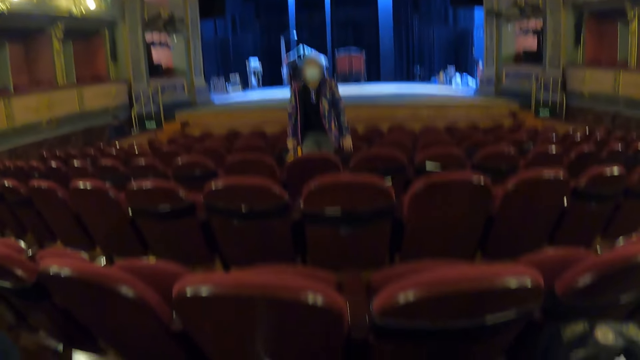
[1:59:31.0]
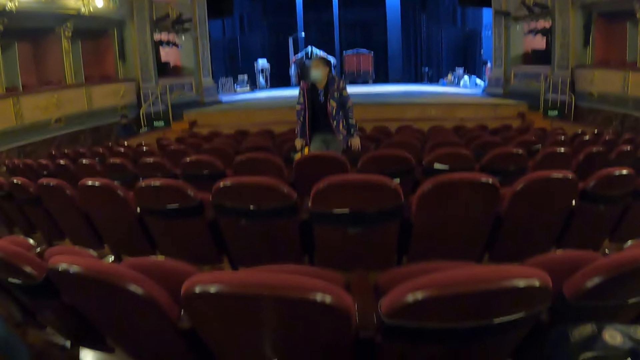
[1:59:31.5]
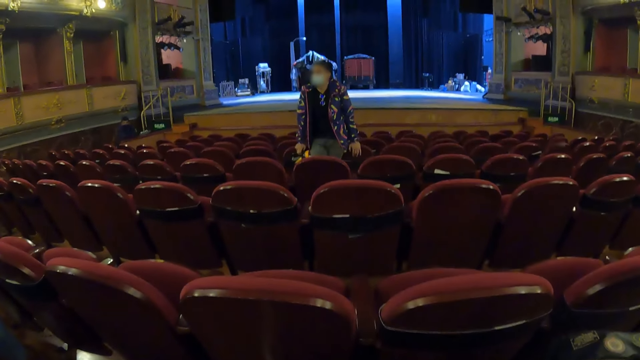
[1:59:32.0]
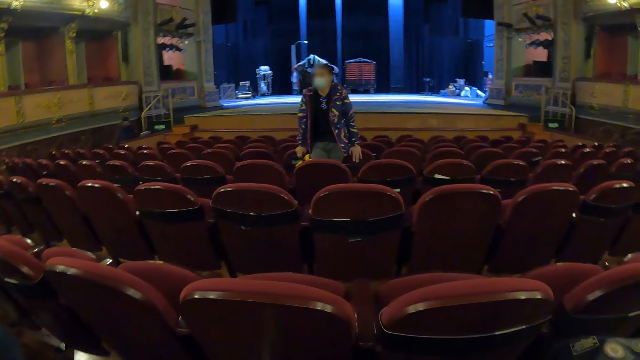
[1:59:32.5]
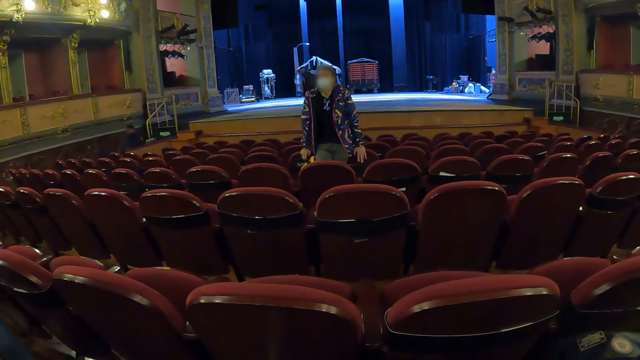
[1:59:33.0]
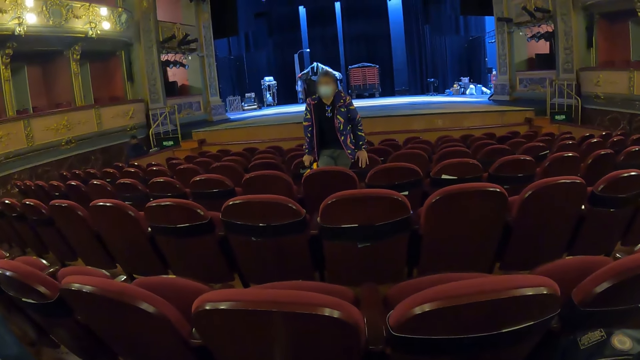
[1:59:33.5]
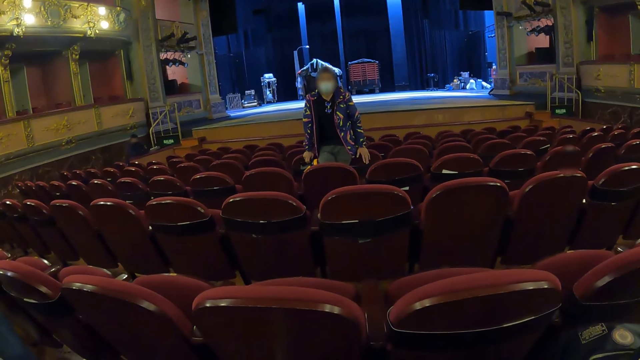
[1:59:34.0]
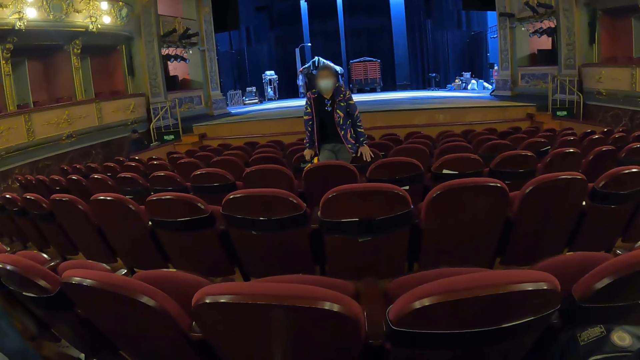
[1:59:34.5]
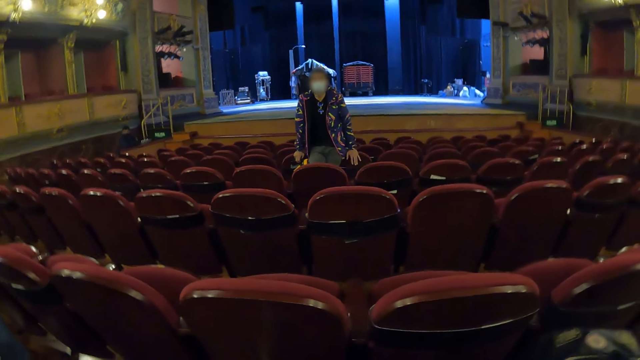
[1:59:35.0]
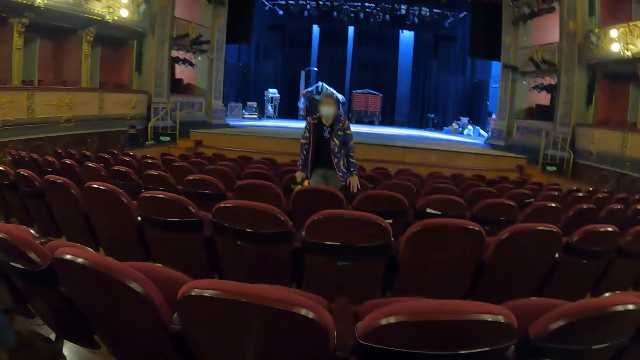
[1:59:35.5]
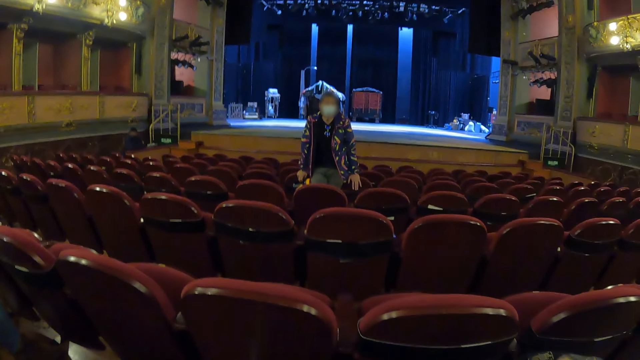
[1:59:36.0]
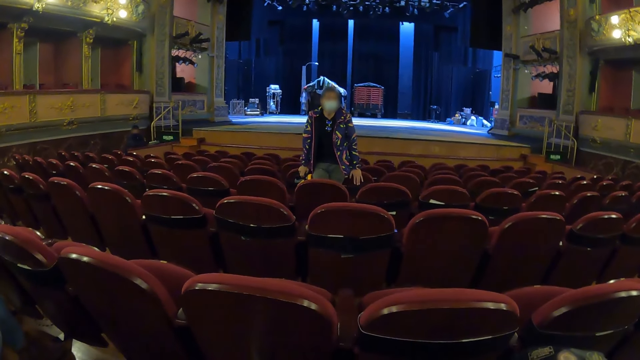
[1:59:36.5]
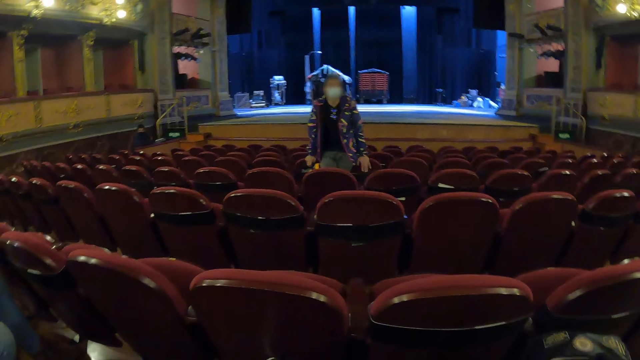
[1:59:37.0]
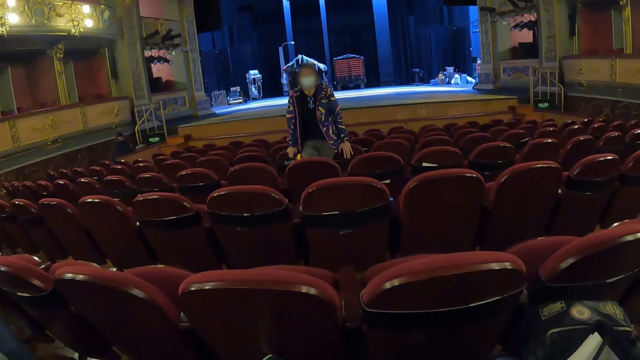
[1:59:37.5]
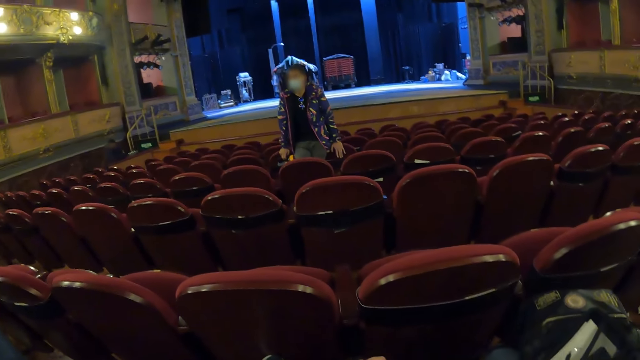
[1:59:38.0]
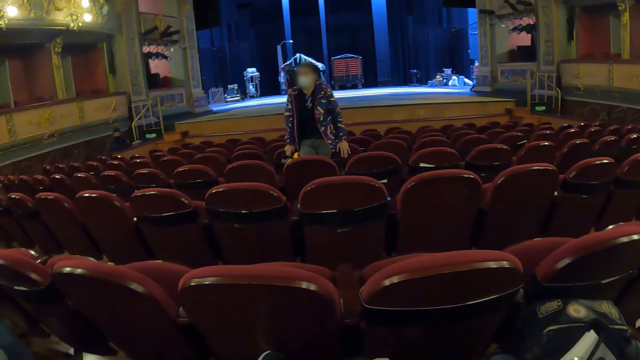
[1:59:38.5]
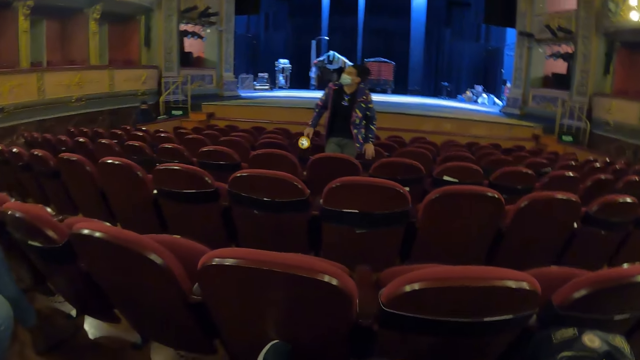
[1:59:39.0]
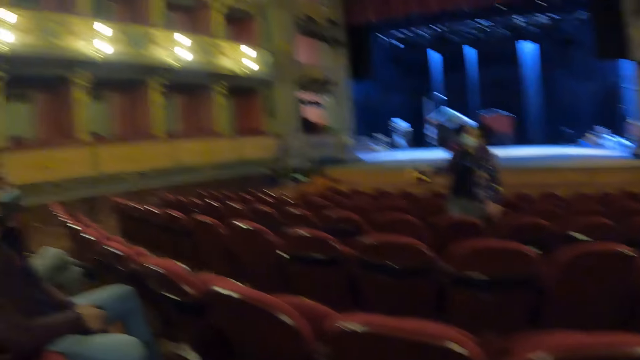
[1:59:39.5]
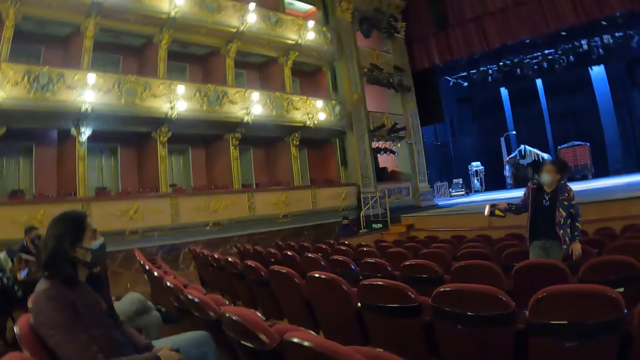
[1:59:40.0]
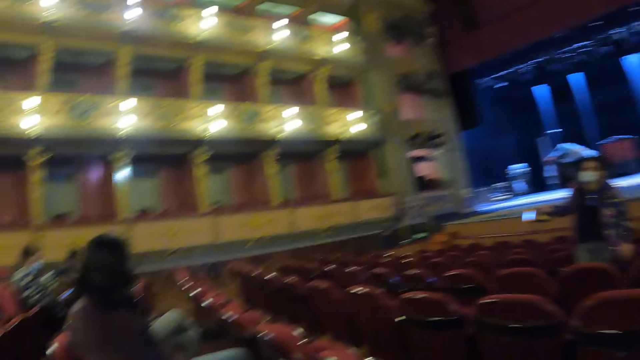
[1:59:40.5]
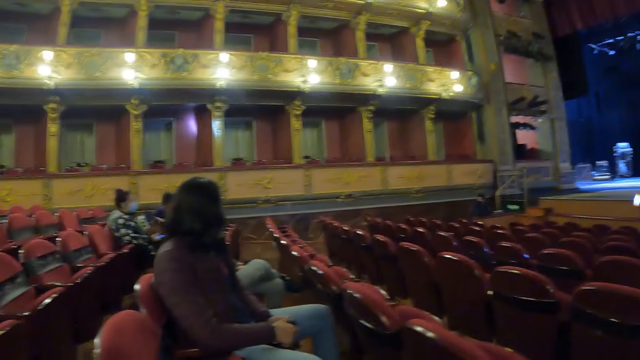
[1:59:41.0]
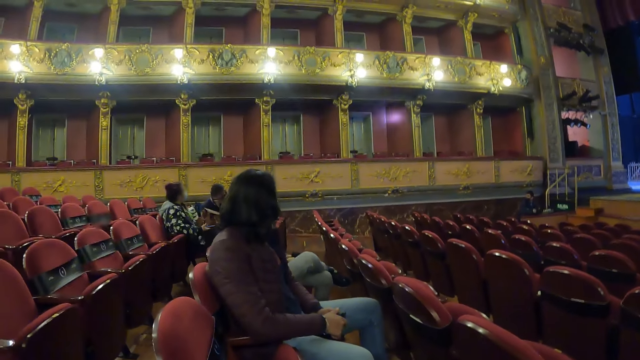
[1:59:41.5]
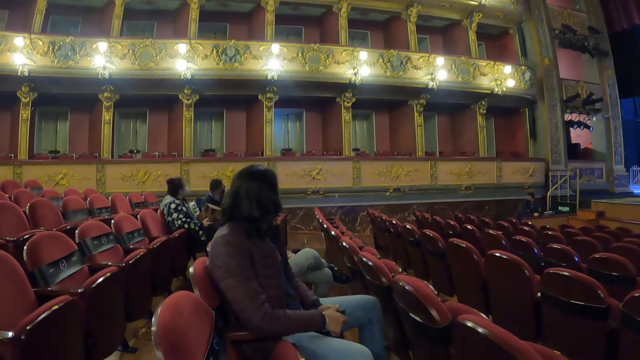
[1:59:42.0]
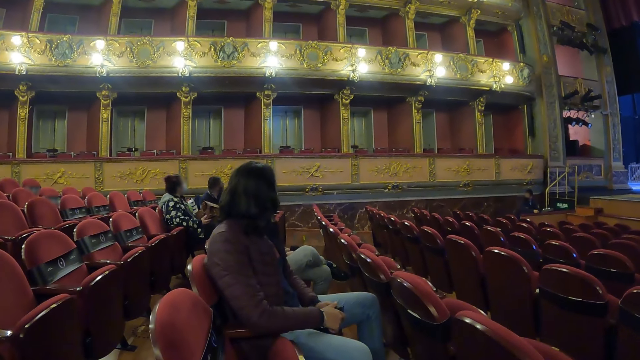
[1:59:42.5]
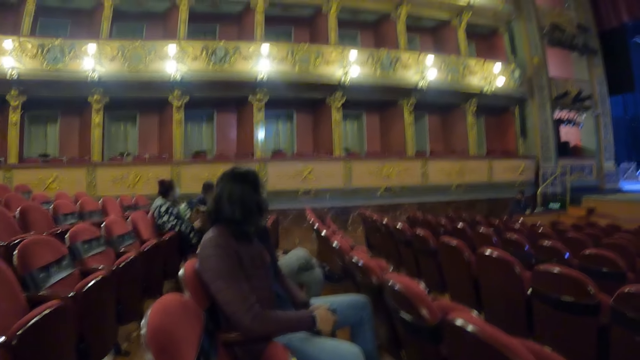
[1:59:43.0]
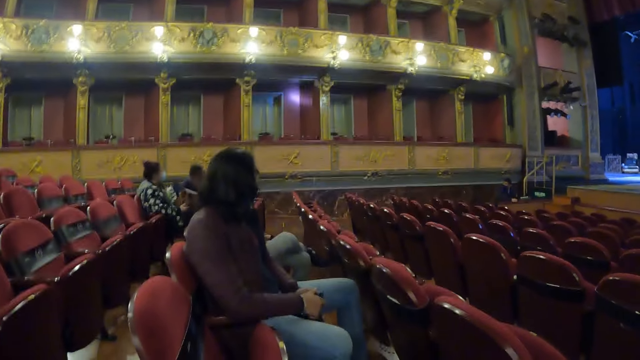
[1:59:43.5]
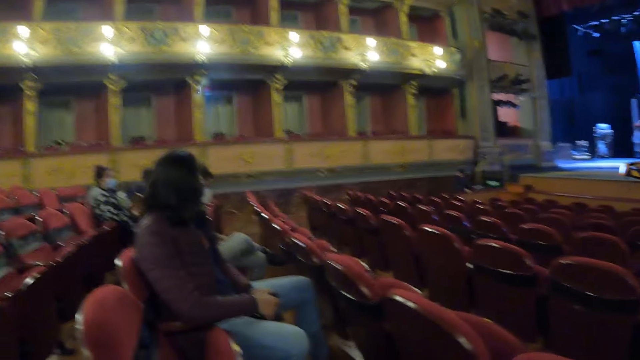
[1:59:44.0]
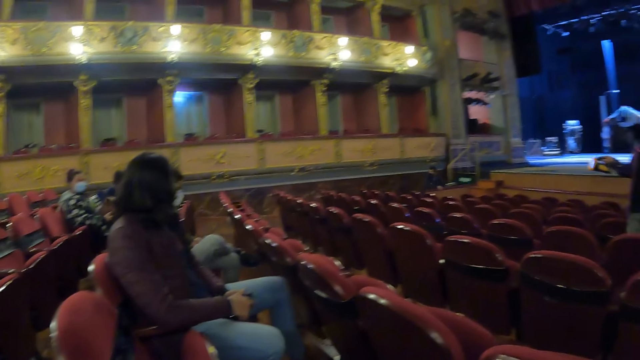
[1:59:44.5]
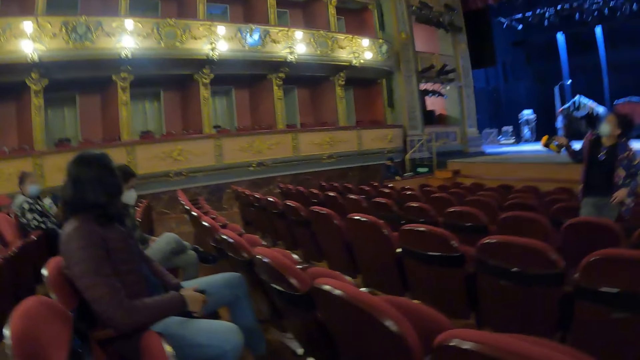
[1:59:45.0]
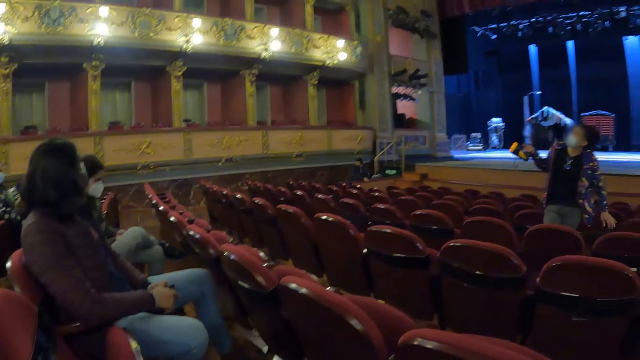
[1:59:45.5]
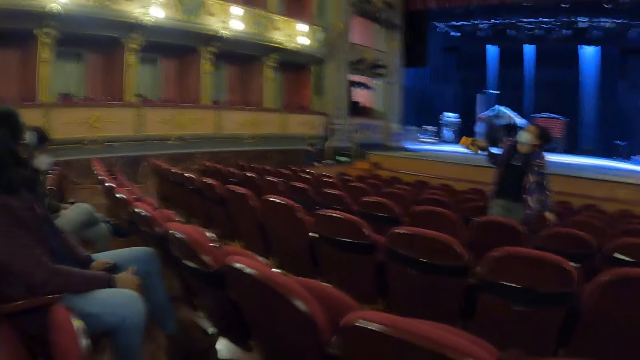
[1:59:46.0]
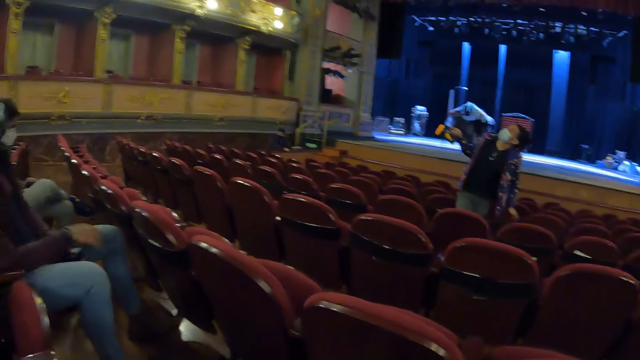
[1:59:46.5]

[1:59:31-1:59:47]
A woman turns the torch on and lights the gallery with the torch. The camera wearer looks at the gallery.

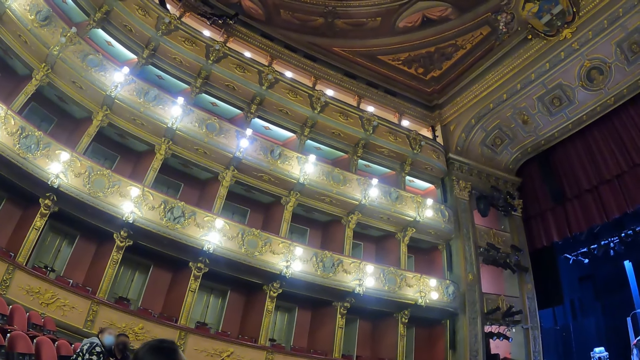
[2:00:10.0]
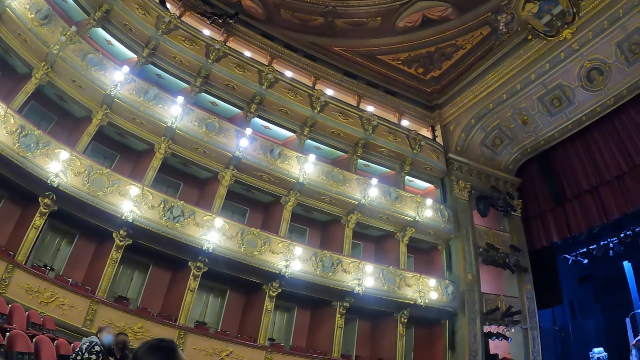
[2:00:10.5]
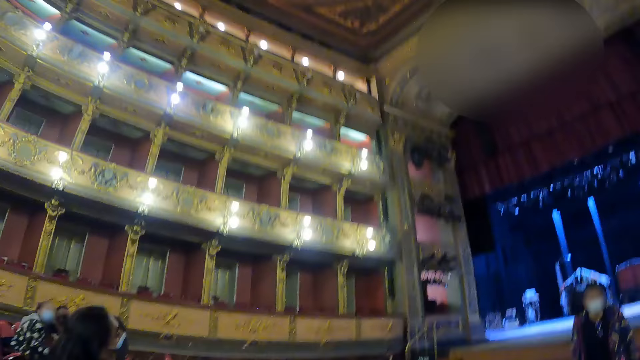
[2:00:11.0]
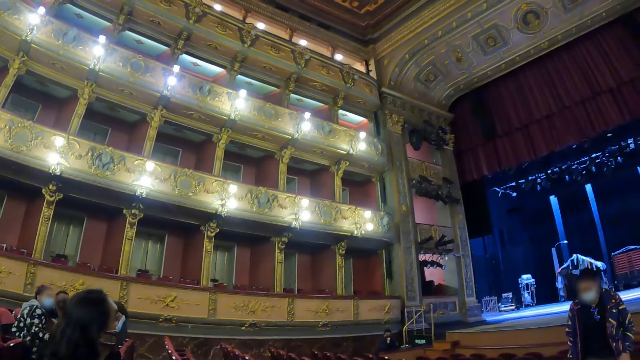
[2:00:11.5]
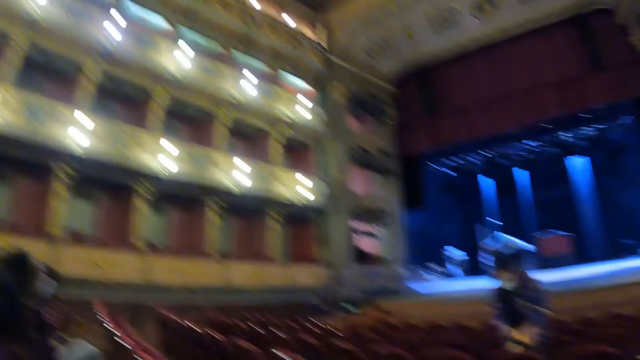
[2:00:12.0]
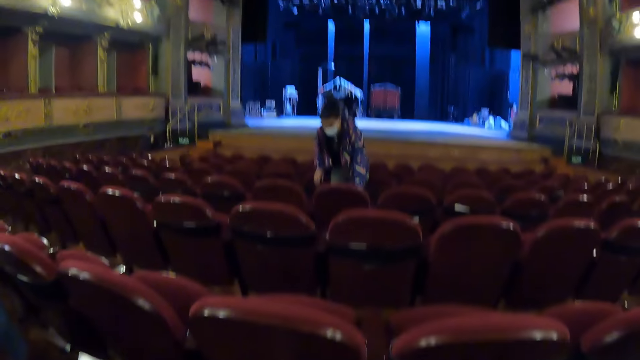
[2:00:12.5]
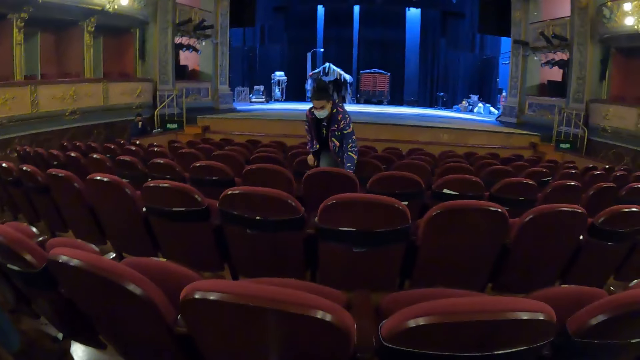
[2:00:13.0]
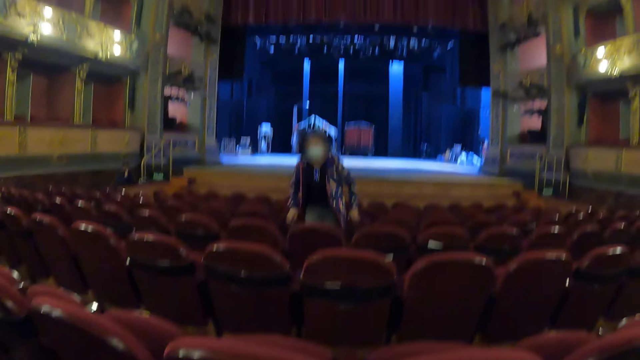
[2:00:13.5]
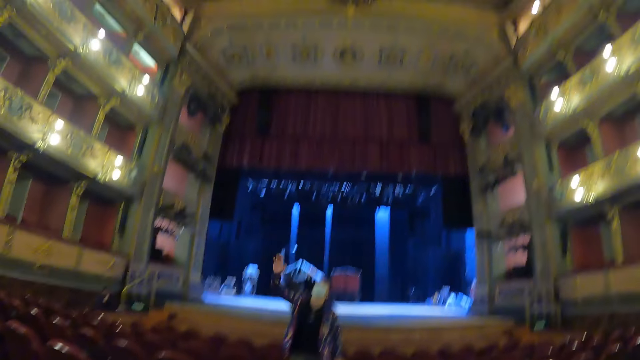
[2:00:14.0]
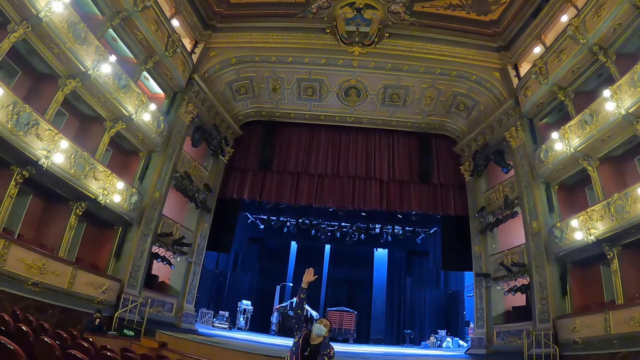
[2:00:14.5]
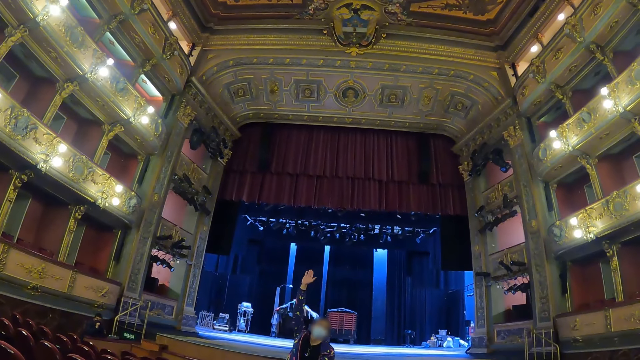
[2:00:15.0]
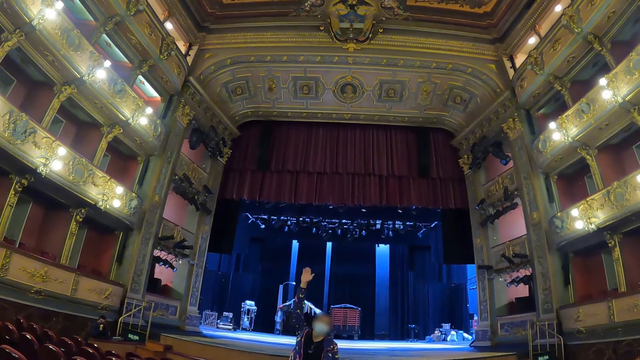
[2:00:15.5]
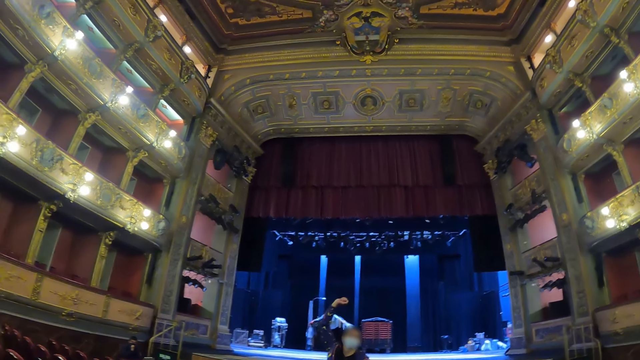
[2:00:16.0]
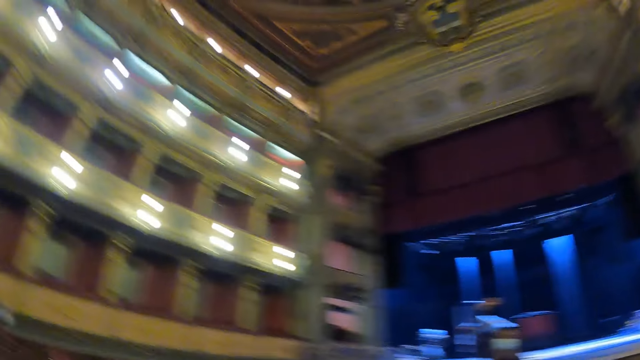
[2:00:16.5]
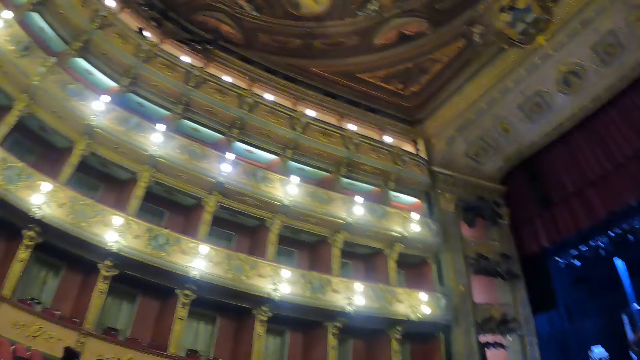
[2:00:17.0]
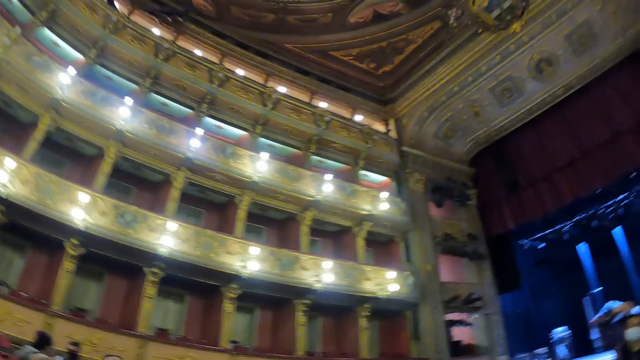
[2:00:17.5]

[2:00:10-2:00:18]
A woman puts the torch on the seat. The woman raises the right hand.
